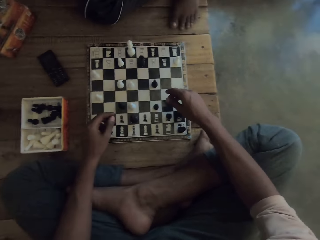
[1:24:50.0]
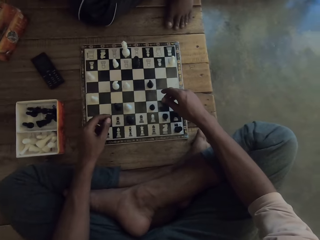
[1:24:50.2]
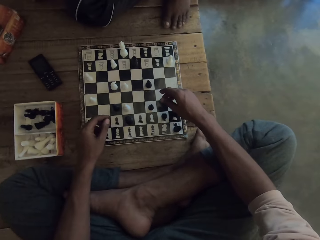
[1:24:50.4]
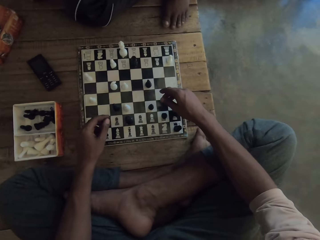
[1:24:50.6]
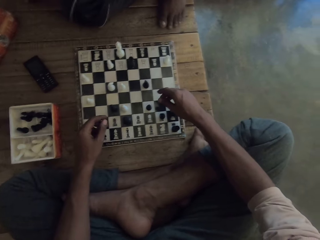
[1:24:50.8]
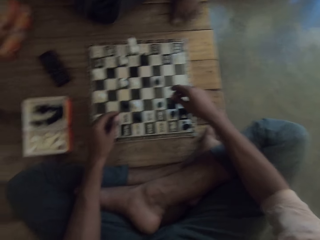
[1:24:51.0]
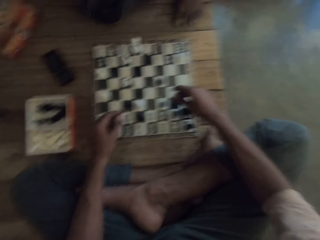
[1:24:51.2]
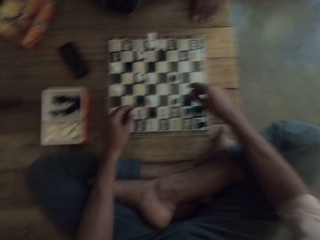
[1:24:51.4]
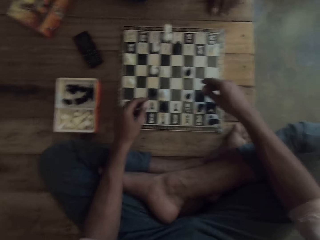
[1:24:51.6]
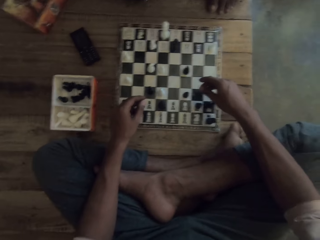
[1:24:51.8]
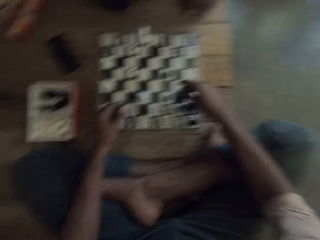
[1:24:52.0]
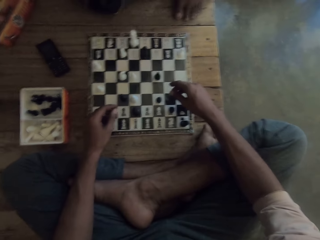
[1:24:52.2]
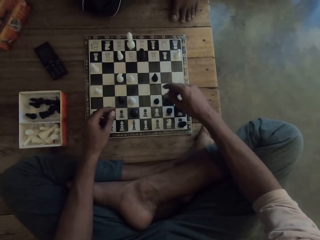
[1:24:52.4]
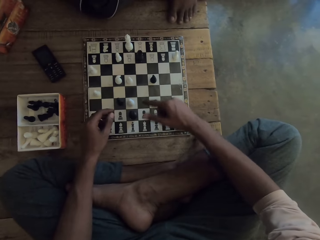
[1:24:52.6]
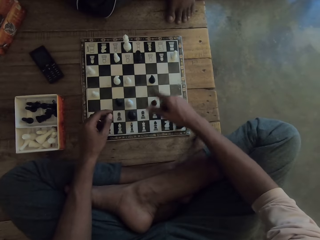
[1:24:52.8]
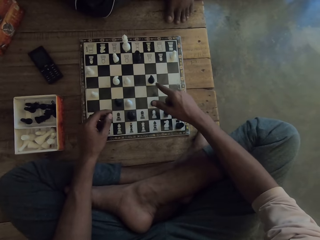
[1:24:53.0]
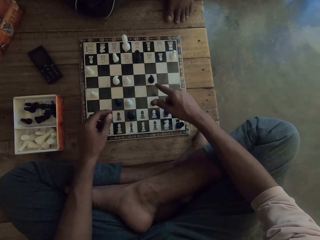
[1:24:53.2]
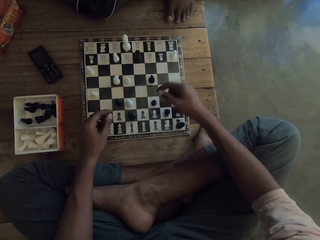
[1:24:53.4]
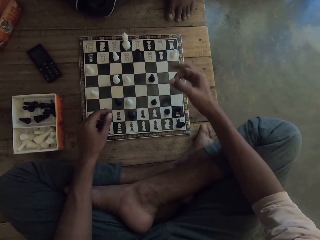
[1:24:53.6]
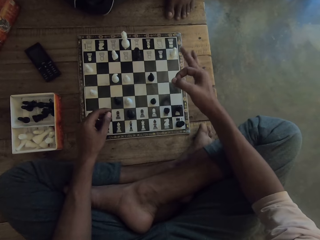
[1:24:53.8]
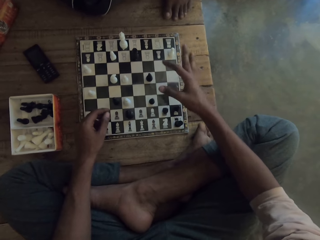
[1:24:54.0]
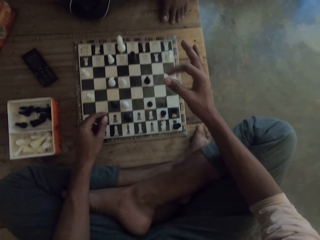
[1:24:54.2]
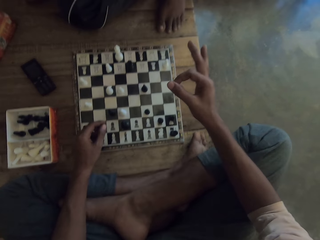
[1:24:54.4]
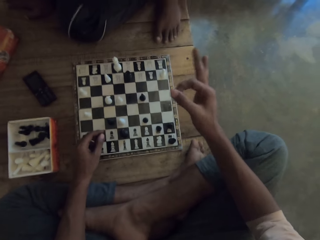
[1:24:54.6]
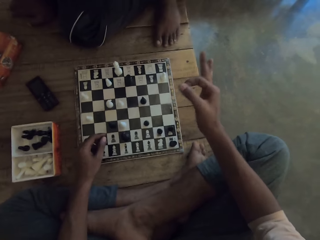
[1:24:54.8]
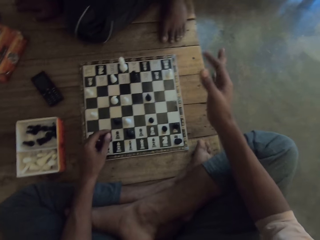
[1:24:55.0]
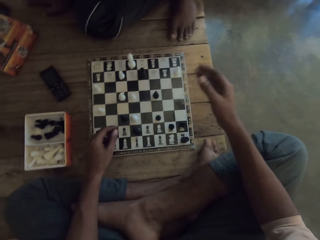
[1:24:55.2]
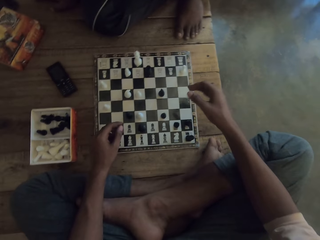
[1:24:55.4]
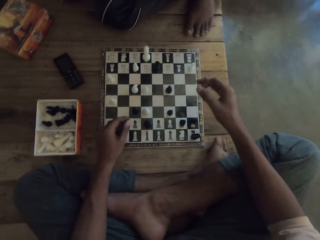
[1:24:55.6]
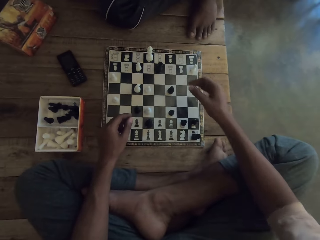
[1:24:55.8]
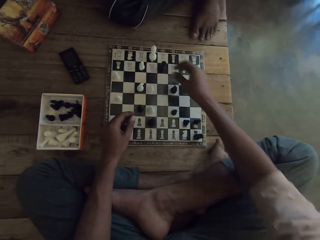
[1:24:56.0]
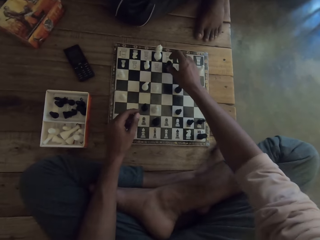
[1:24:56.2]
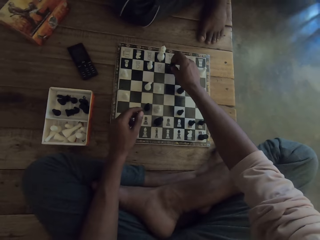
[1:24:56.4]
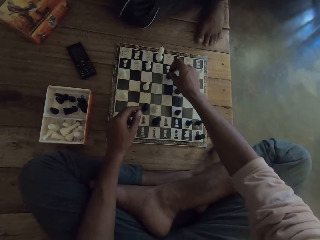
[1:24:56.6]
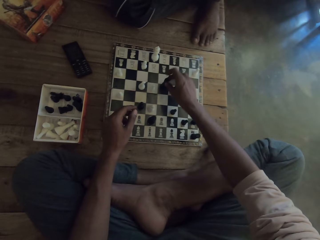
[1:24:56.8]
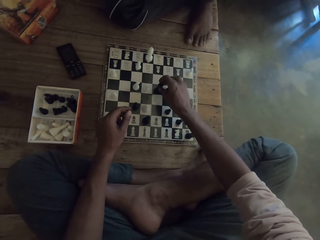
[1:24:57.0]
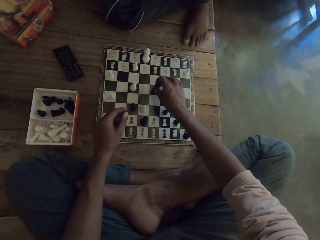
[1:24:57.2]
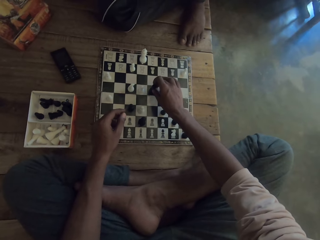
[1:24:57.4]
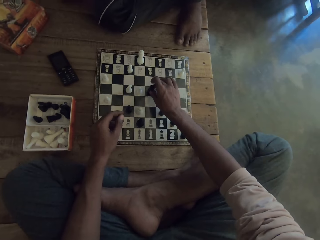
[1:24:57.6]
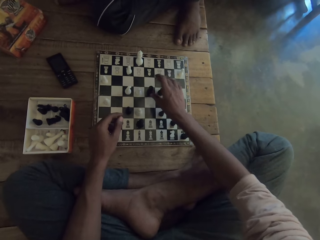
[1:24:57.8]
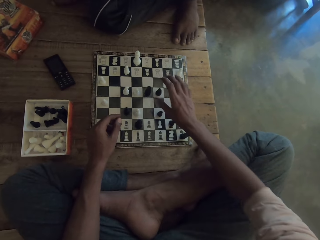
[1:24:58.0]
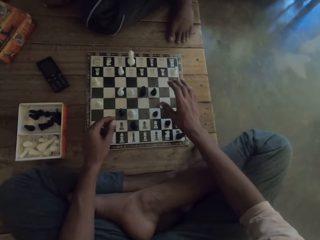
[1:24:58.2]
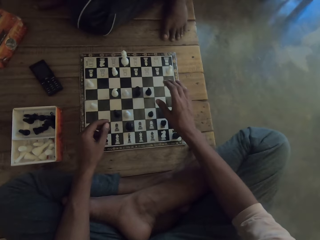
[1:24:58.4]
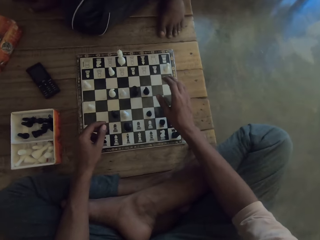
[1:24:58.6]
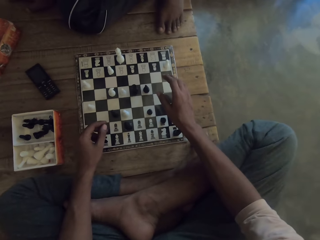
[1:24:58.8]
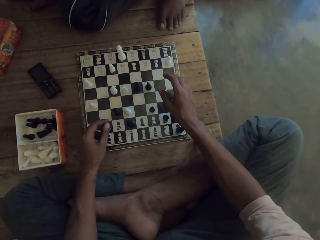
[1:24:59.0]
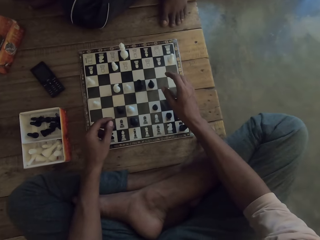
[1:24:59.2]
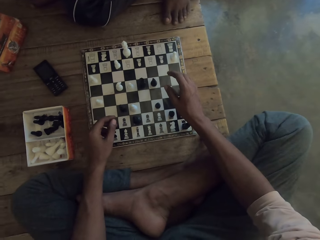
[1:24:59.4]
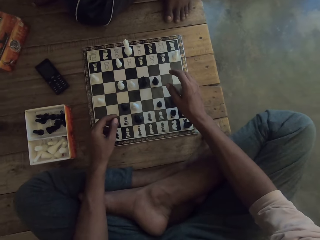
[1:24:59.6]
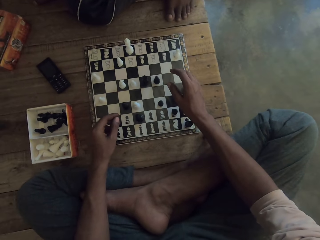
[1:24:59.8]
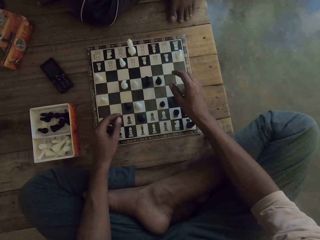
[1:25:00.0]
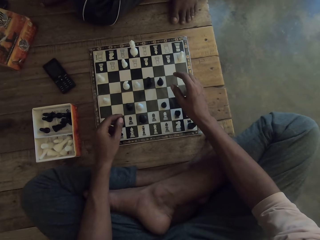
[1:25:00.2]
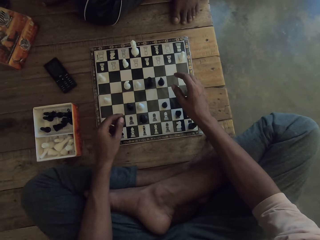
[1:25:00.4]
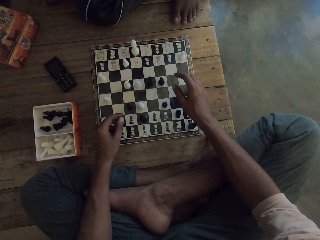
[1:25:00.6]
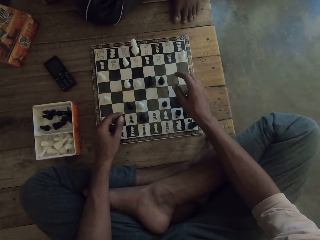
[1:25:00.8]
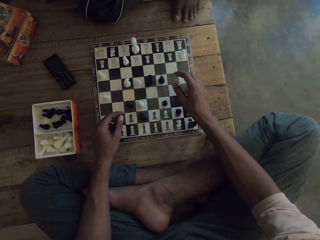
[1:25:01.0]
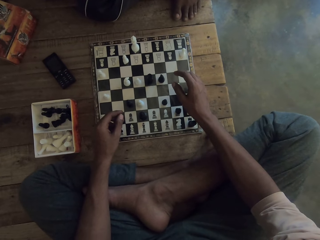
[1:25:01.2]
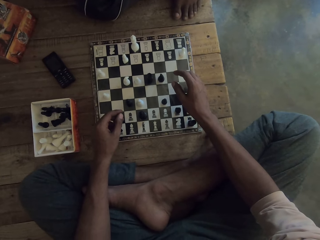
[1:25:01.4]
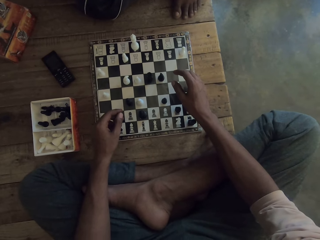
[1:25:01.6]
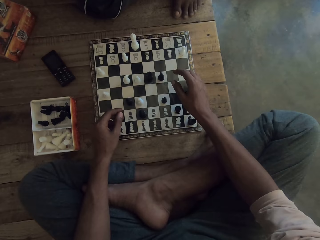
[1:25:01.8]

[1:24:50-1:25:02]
The camera wearer moves a black rook on the chess board. They move the king.

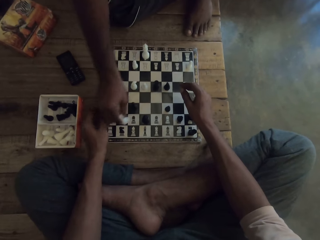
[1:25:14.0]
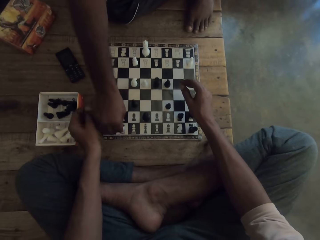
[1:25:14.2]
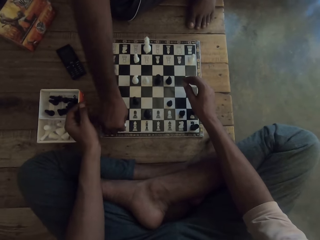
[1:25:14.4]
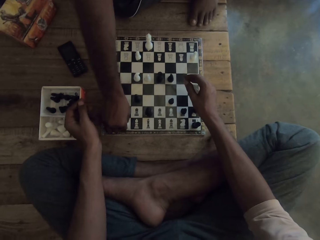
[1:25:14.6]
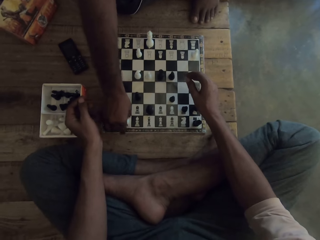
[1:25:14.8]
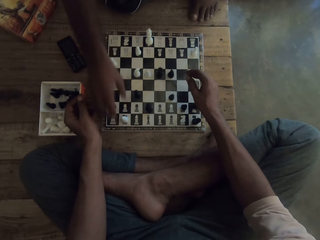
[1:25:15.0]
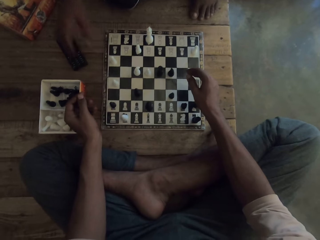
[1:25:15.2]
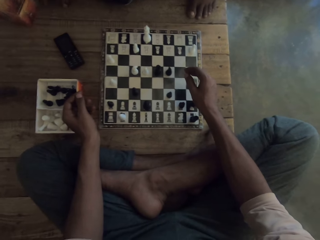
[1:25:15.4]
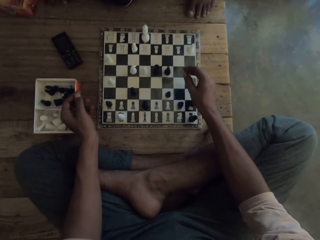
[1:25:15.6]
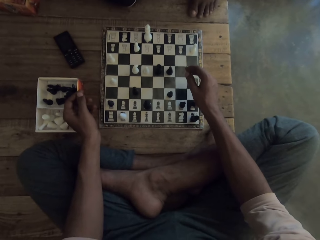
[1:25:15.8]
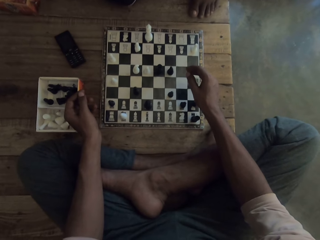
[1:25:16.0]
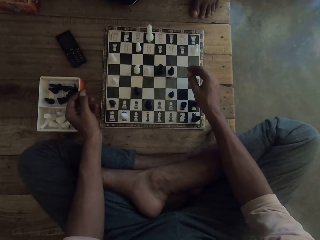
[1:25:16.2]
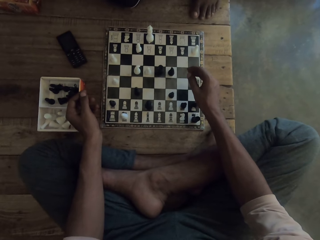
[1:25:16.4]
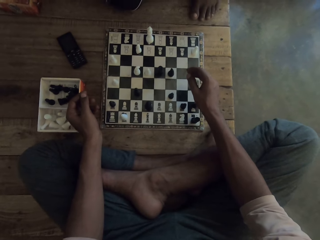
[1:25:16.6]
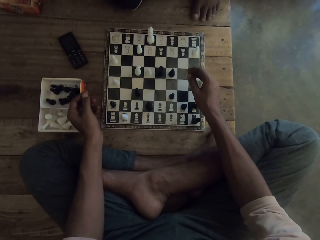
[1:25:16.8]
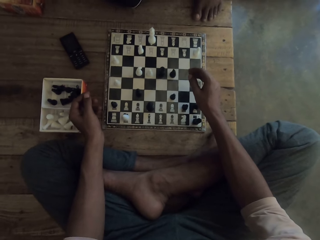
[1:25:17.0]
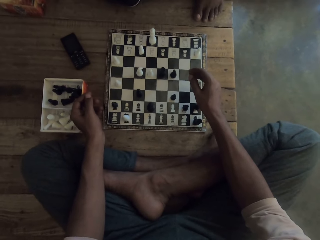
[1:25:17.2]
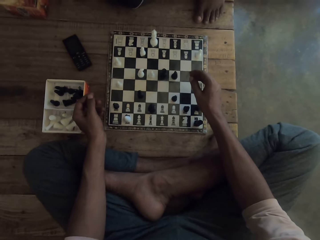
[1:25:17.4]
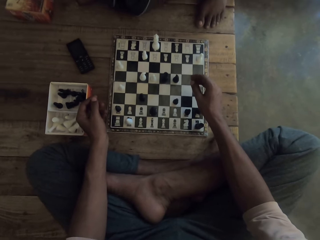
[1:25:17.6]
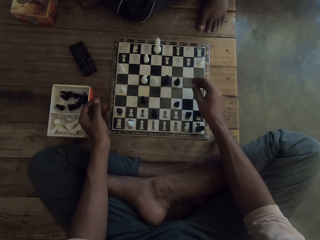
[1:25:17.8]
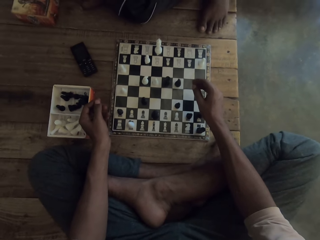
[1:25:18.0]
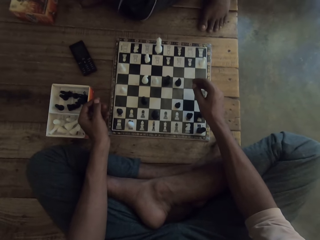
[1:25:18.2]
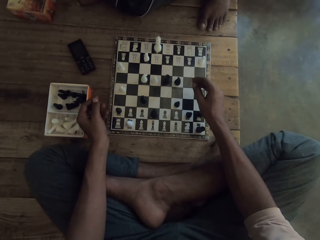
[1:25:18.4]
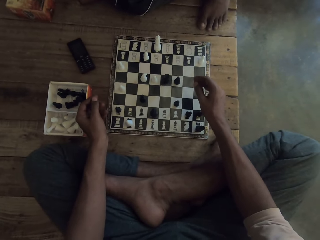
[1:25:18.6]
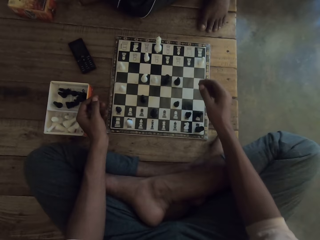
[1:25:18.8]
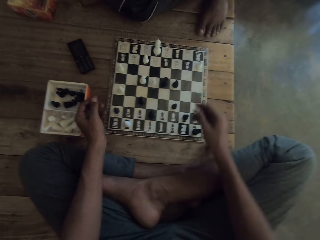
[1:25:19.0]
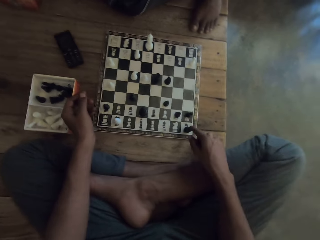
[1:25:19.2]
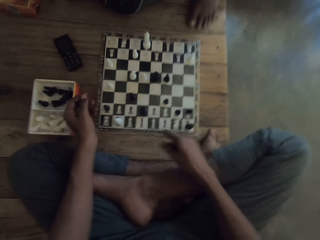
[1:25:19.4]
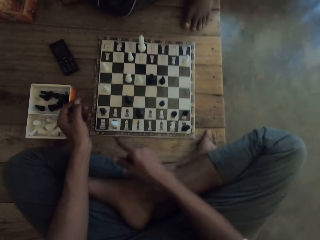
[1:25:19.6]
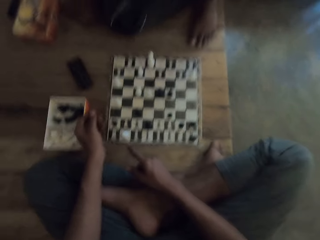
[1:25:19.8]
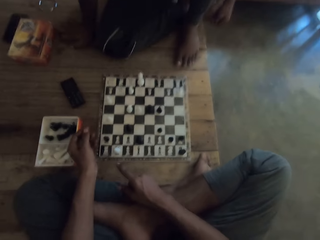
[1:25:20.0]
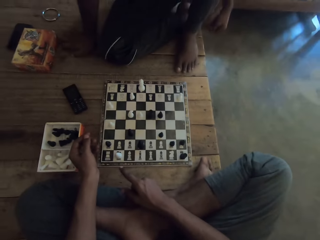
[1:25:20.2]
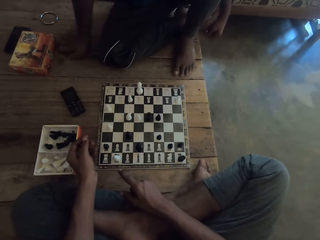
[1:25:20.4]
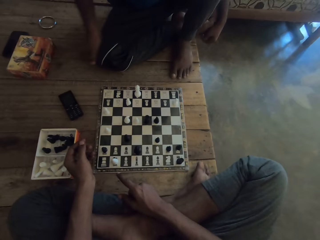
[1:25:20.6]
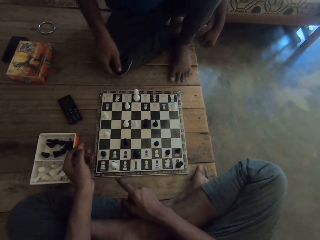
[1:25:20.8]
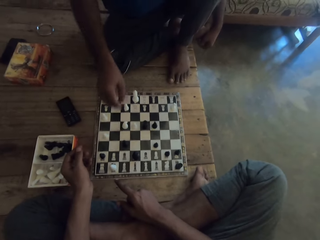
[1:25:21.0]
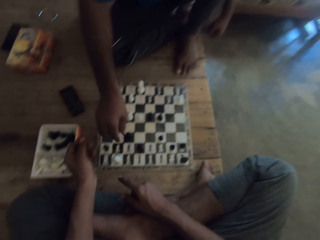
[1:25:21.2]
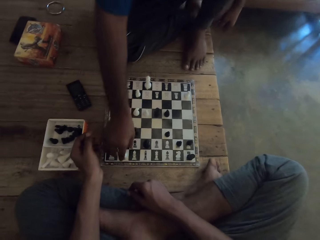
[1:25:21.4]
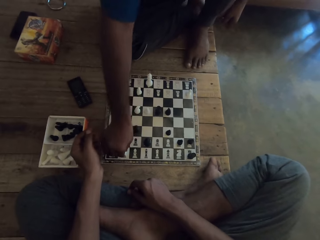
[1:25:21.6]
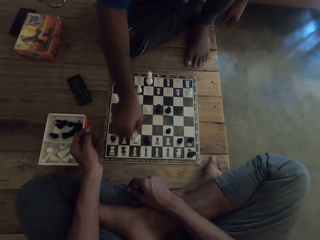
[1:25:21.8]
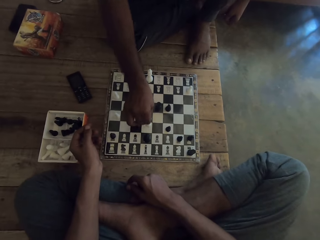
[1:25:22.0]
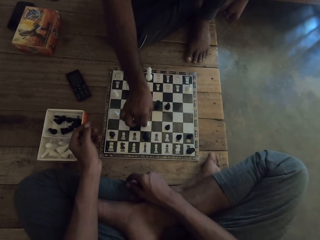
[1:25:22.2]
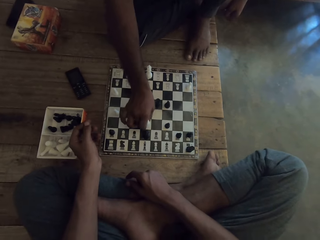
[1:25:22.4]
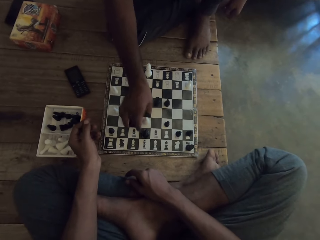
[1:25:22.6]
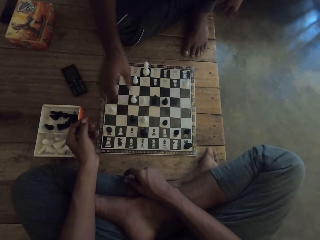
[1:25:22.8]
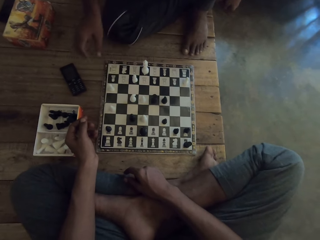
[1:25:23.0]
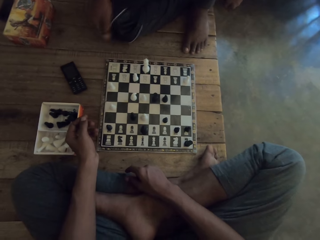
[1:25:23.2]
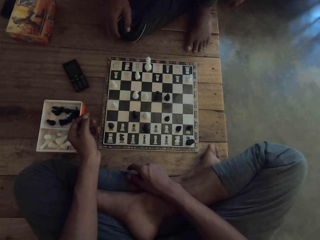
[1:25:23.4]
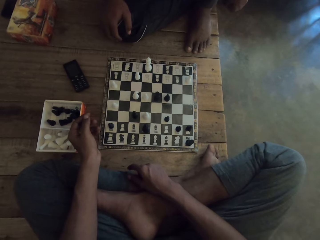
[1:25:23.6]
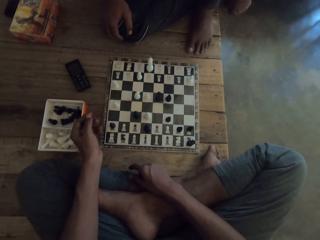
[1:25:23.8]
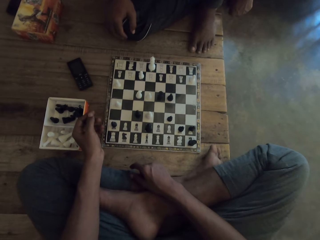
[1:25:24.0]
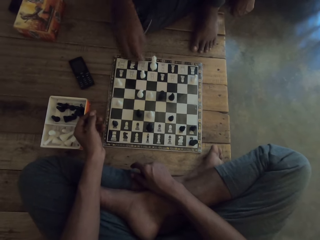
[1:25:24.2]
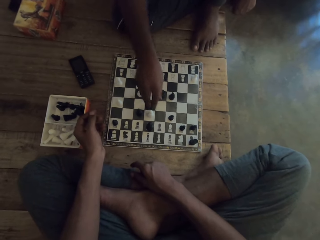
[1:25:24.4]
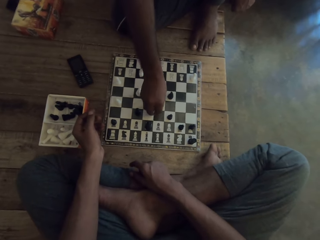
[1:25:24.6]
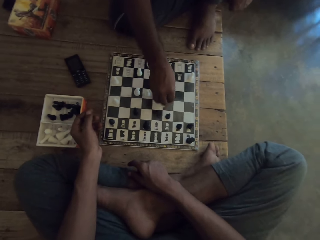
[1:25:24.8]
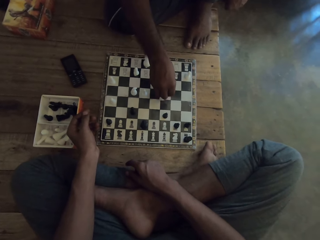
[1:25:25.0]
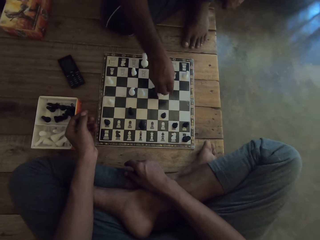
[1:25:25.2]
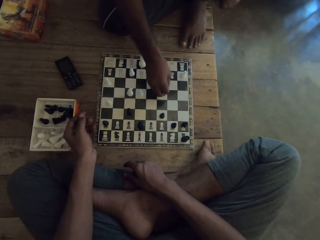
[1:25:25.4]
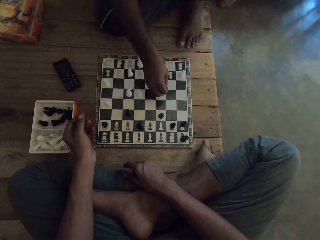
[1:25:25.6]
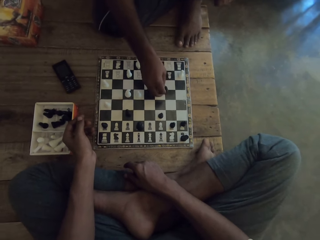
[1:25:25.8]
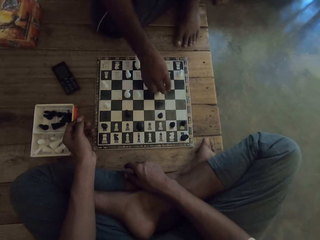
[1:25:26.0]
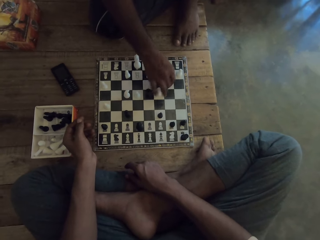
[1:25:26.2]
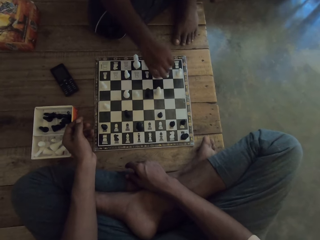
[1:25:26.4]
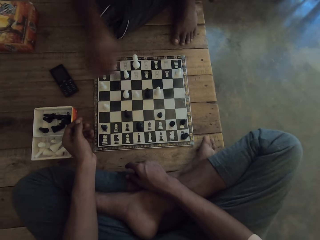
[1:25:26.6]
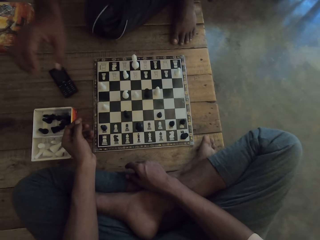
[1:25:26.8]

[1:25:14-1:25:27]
A man moves a white bishop on the chess board. The man plays chess. The camera wearer looks at the chess board. They point at the chess board. The man plays chess. The man moves the white bishop on the chess board. He moves the white bishop on the chess board again. He plays chess. He picks up a black knight on the chess board.
